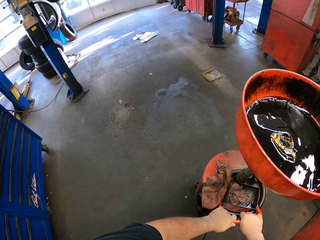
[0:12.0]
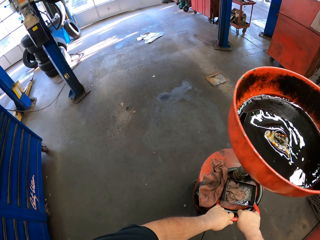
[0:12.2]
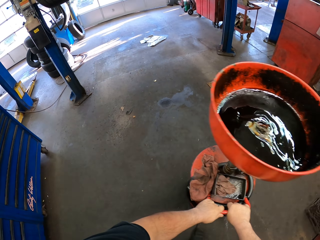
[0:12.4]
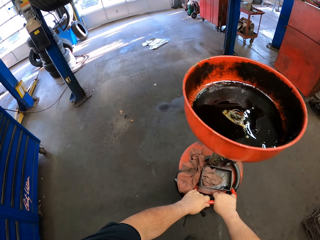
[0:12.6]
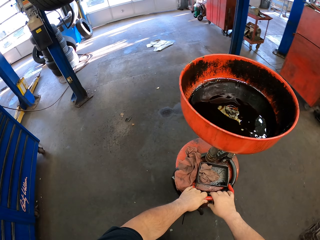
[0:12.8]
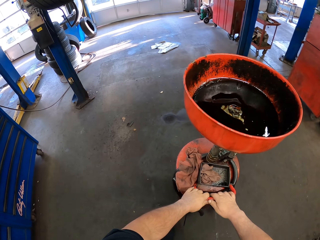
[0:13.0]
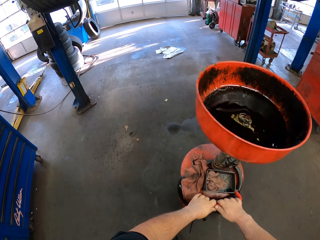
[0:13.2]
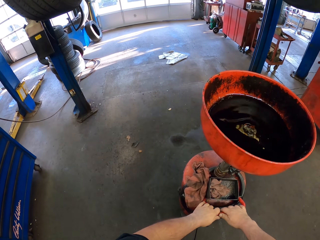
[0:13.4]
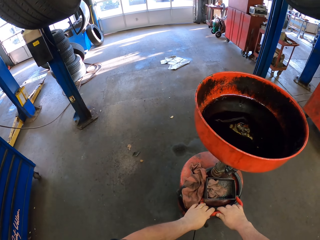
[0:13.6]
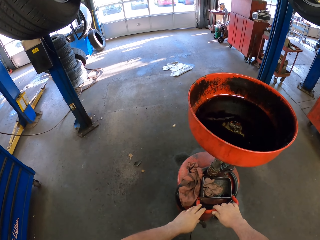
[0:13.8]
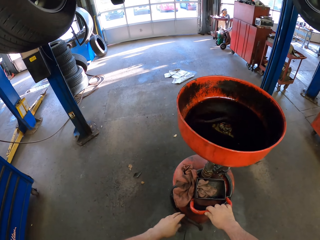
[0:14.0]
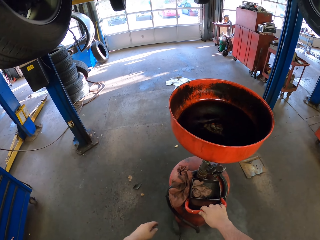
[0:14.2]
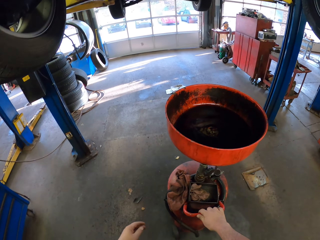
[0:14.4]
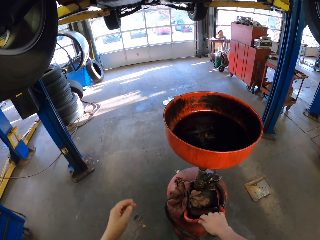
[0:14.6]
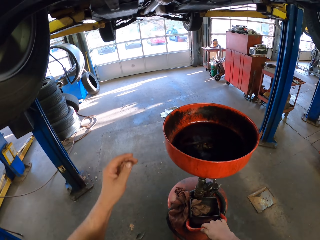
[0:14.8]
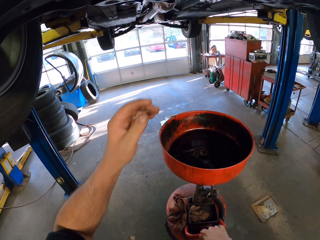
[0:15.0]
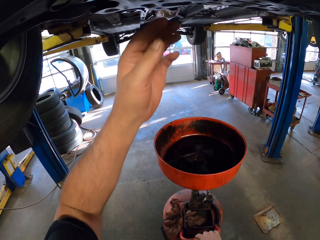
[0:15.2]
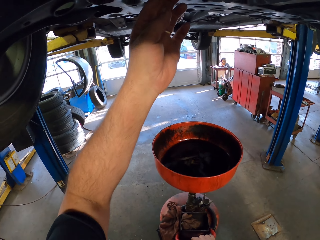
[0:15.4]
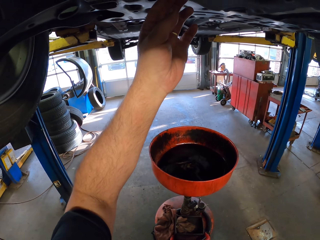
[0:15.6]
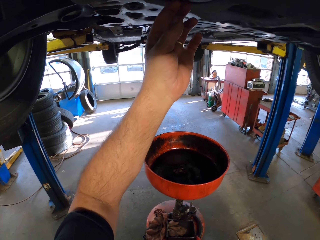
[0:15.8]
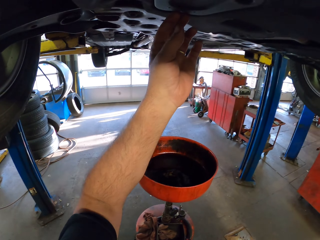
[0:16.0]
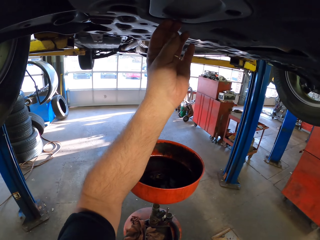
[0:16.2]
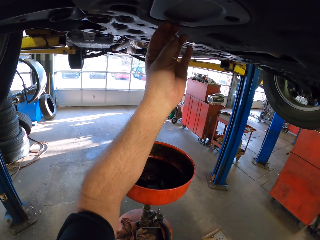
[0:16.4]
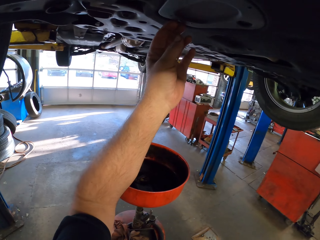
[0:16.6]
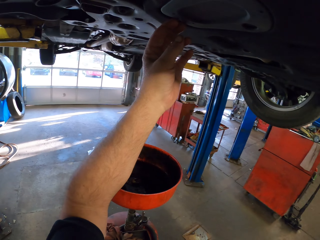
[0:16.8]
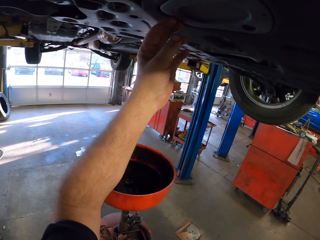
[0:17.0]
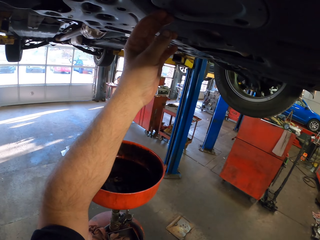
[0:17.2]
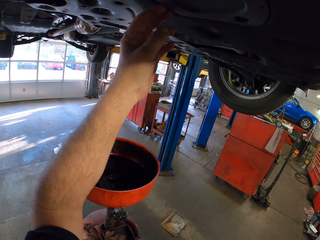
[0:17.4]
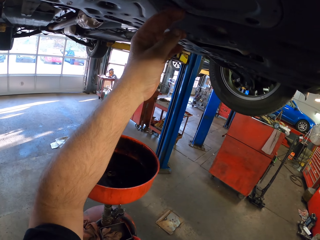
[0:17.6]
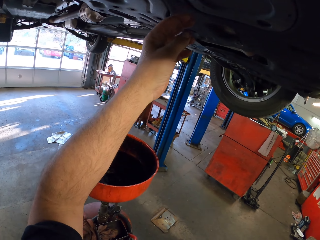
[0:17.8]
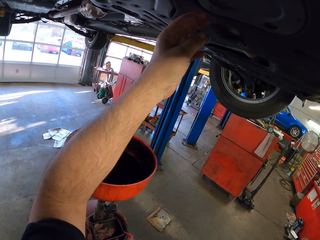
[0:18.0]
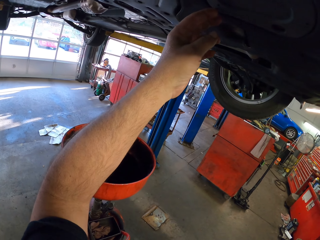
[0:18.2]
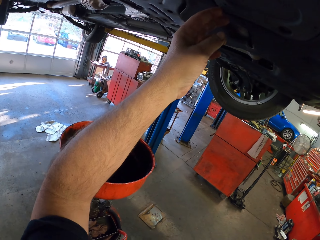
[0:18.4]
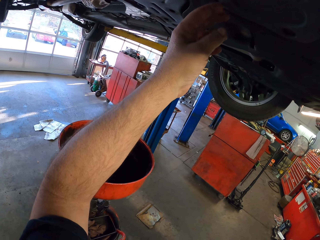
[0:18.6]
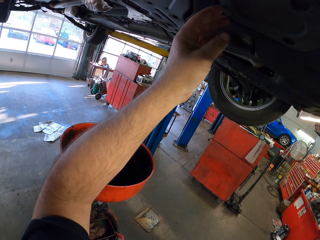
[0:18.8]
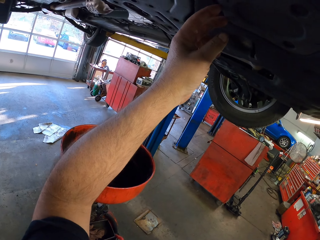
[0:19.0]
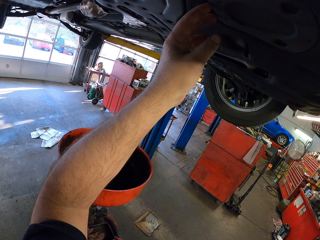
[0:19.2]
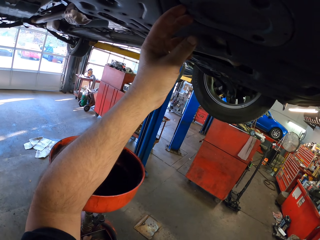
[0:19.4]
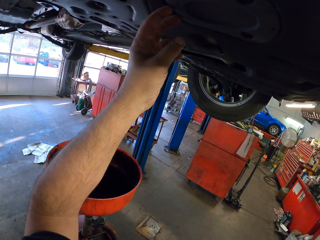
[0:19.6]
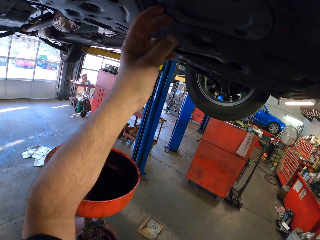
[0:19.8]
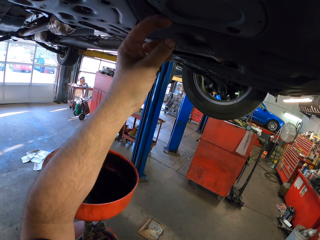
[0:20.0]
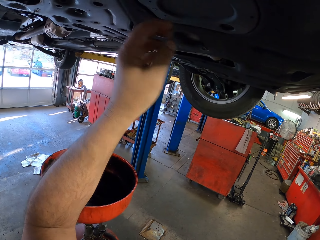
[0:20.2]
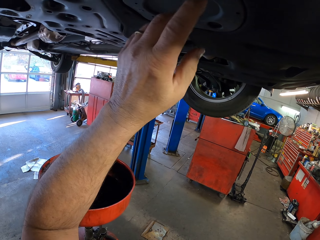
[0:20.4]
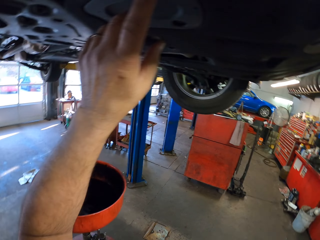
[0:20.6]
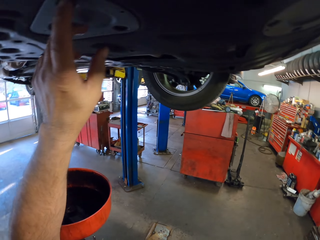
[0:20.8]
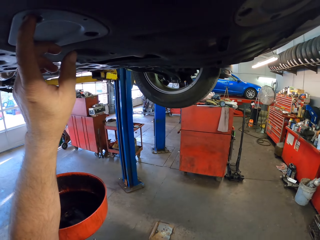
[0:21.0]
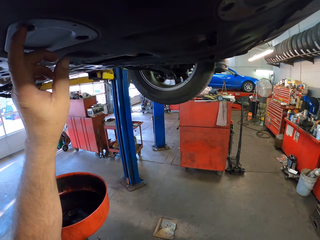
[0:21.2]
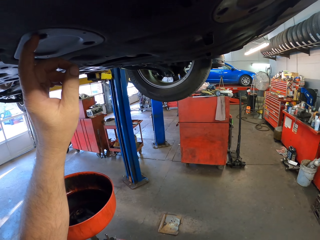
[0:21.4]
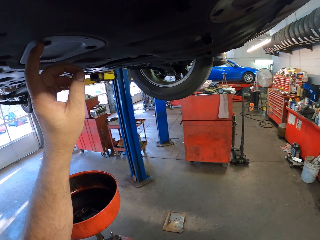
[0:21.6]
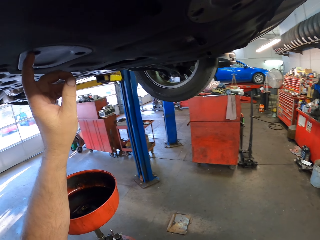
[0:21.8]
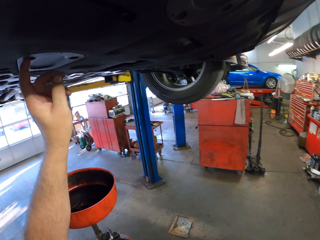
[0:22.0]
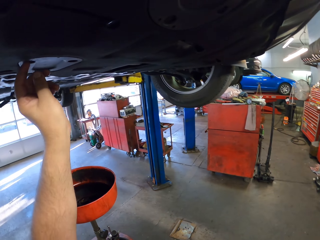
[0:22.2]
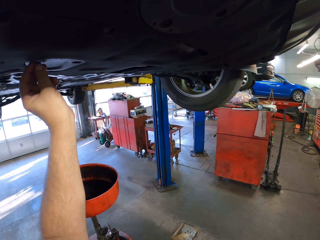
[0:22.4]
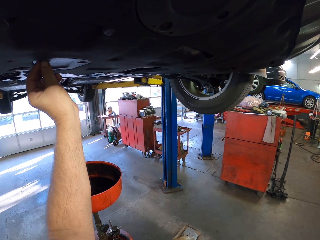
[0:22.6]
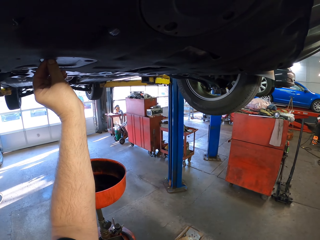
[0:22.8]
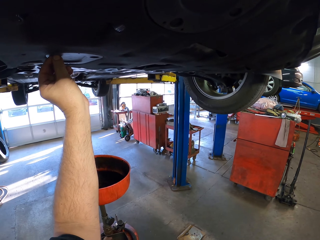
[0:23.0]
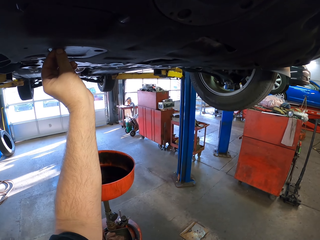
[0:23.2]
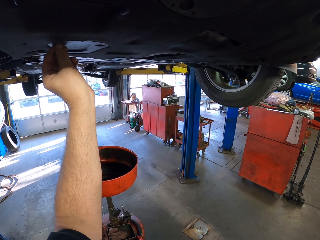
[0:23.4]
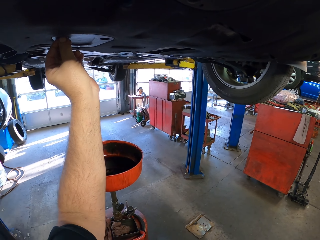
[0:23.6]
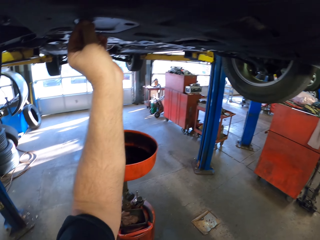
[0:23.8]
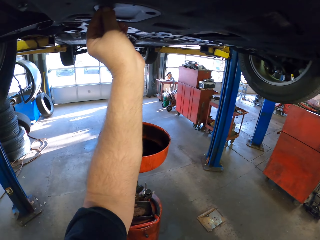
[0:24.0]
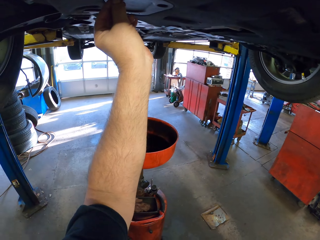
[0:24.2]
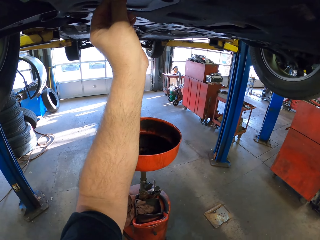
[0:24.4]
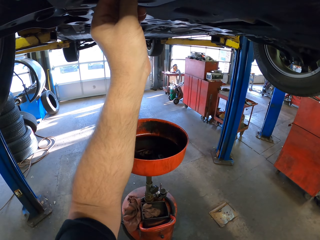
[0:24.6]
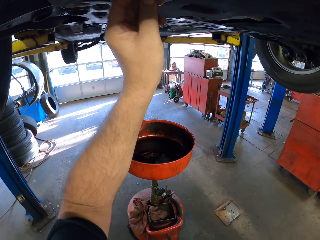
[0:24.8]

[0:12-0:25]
The camera wearer pushes an oil catcher. They touch under the vehicle. They pull a lid.

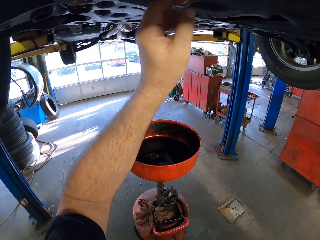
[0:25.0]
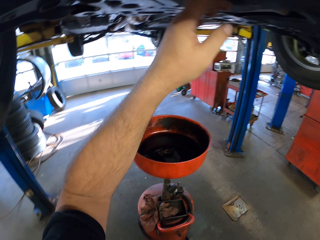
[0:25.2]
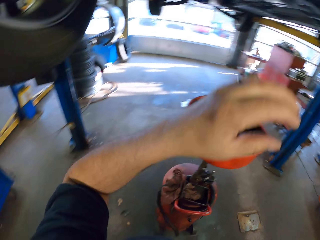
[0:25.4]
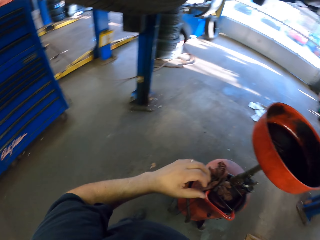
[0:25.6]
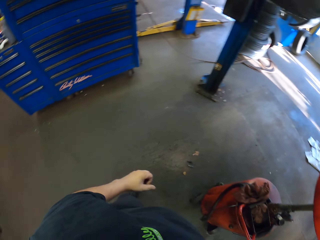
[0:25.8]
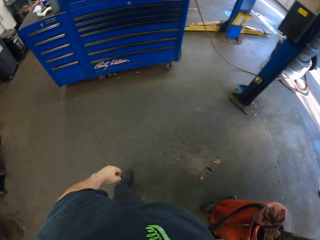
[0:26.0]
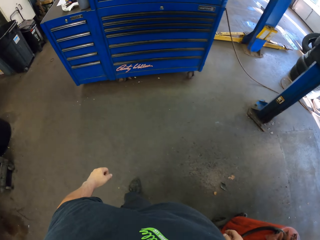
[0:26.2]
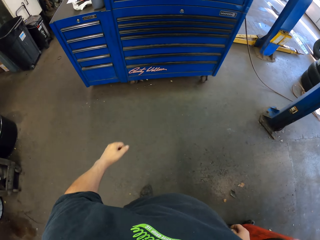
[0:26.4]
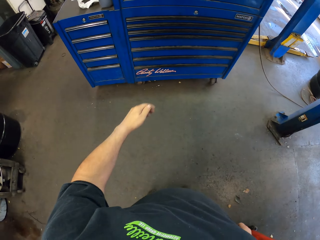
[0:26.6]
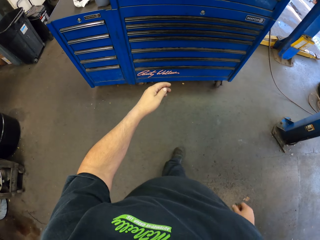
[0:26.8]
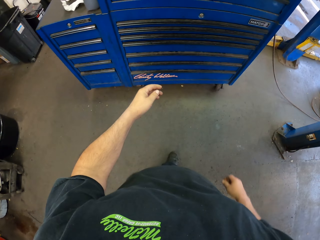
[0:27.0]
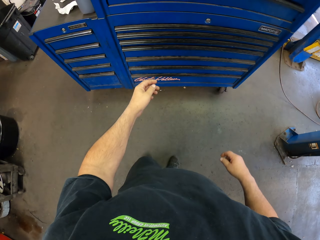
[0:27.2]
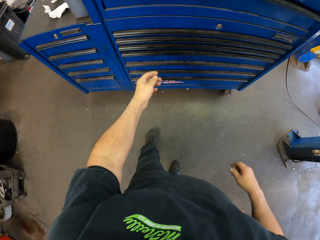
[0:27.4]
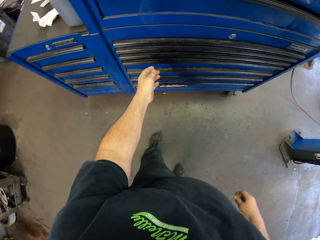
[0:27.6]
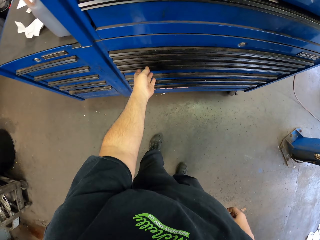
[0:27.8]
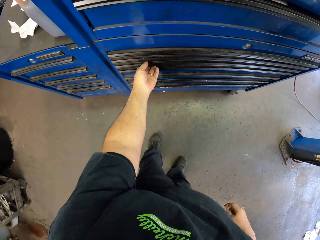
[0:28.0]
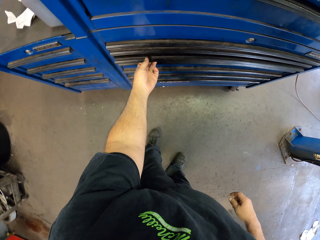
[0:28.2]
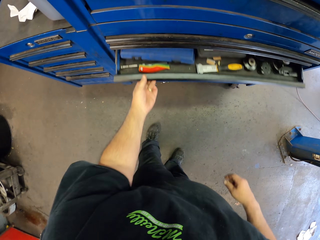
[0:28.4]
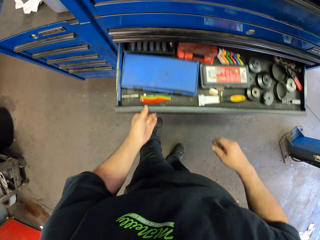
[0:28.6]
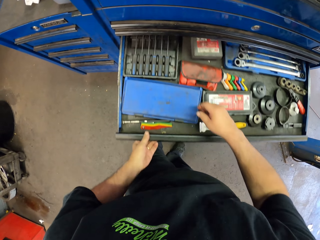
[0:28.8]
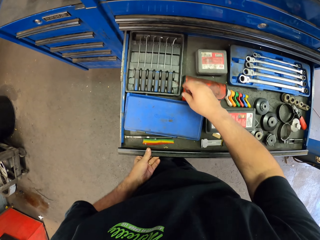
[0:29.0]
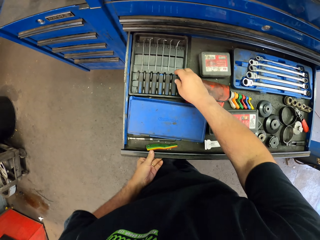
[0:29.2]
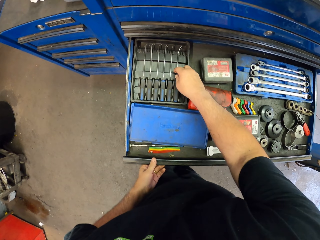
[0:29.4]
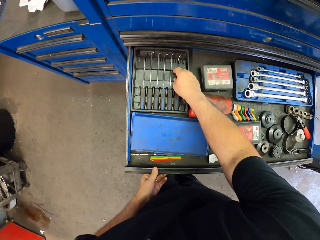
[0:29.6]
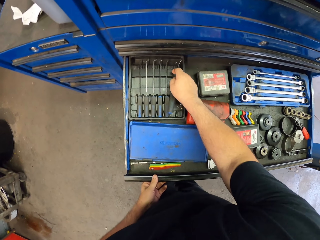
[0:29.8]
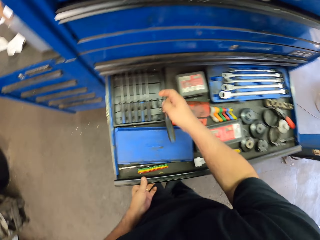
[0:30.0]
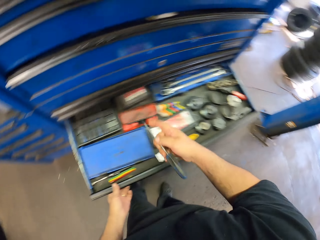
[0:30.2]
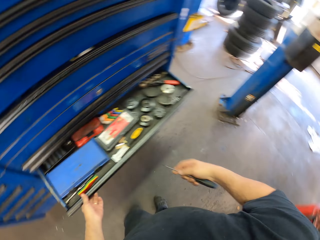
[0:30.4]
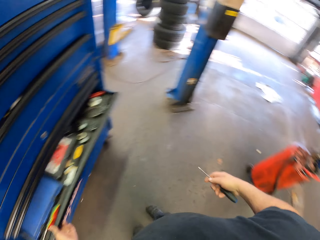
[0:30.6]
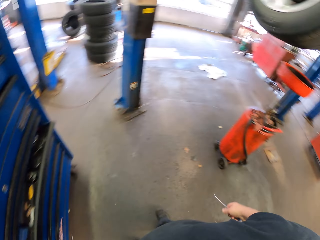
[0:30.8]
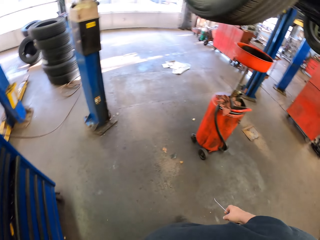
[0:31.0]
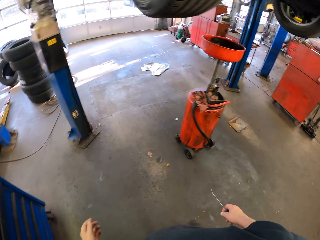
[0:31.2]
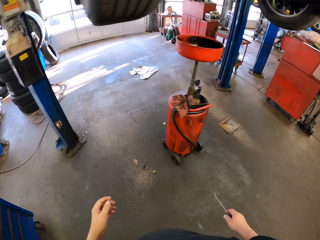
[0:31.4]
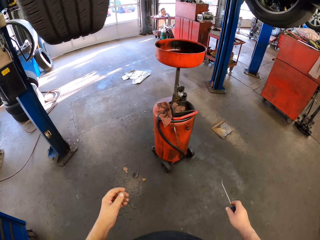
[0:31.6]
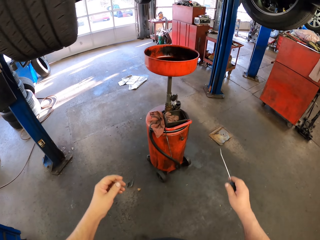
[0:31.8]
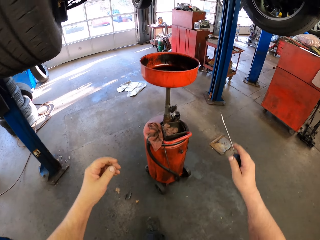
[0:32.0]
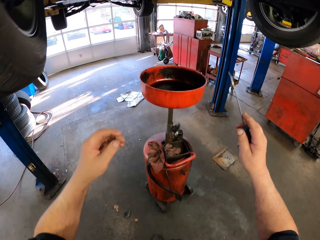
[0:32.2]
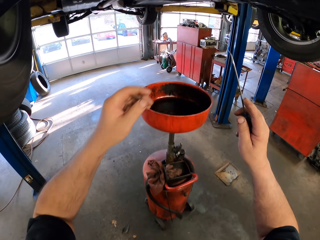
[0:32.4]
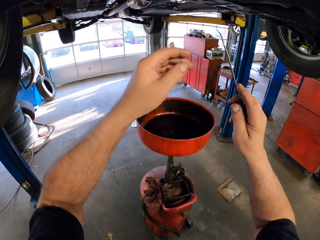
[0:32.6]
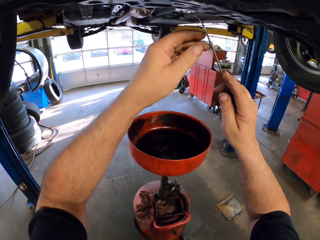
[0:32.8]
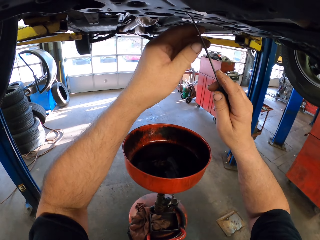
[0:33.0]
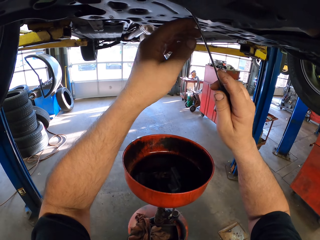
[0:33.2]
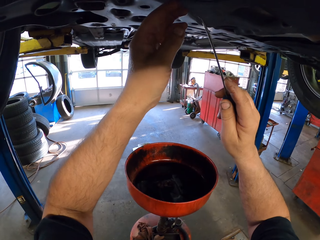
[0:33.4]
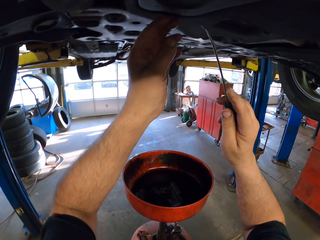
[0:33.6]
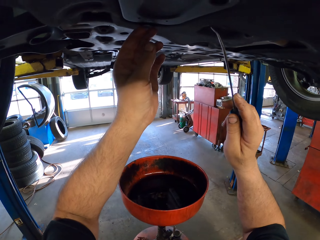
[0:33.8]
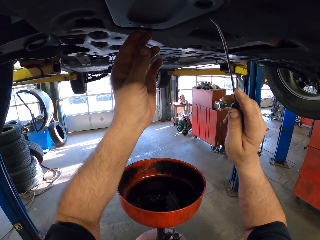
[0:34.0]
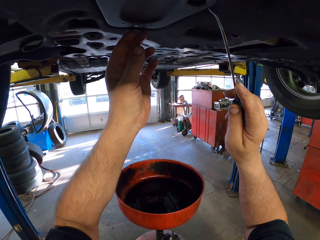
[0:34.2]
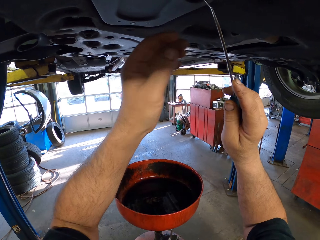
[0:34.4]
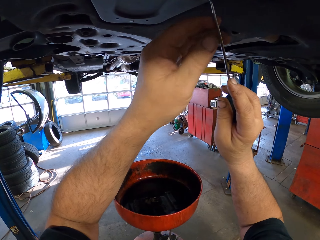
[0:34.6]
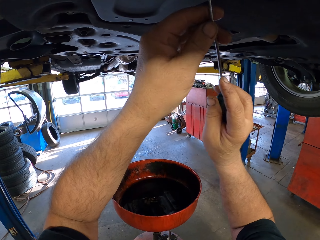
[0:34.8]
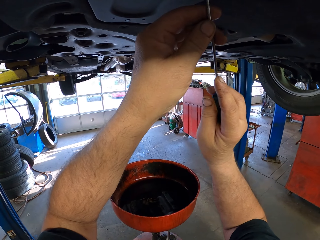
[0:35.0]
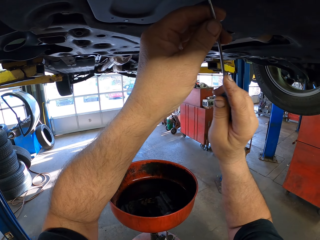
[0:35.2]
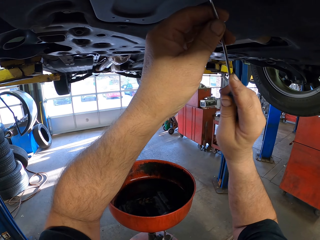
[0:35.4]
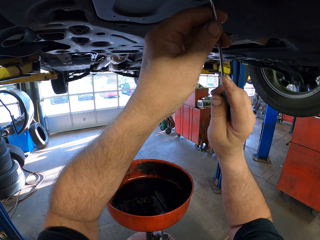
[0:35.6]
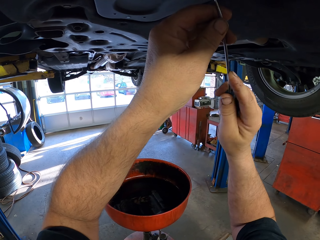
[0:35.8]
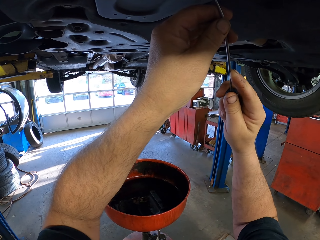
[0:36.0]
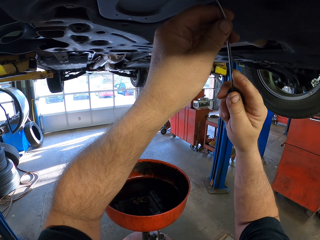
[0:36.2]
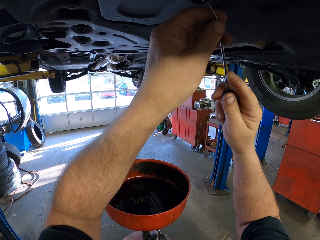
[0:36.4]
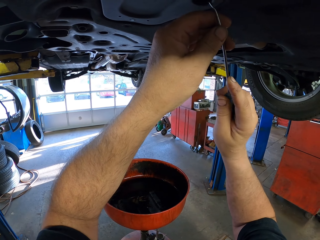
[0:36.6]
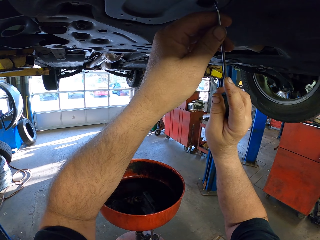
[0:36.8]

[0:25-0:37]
The camera wearer walks around the garage. They open the tool drawer, pick up the screwdriver from the tool drawer, and close the tool drawer. They fix under the vehicle using the screwdriver. They pull a lid.
